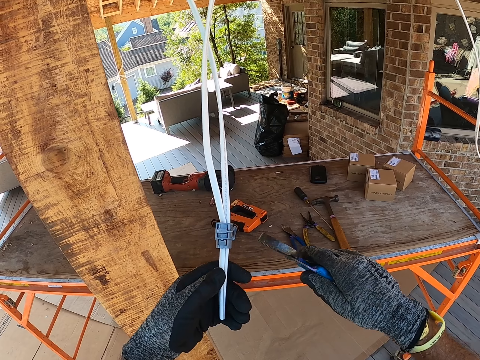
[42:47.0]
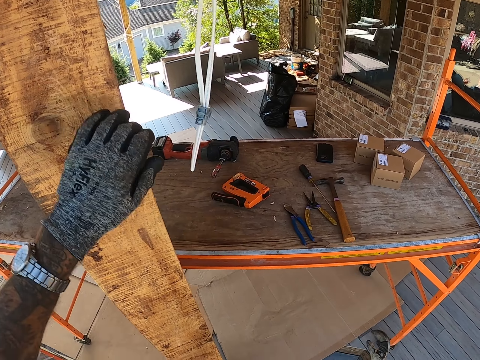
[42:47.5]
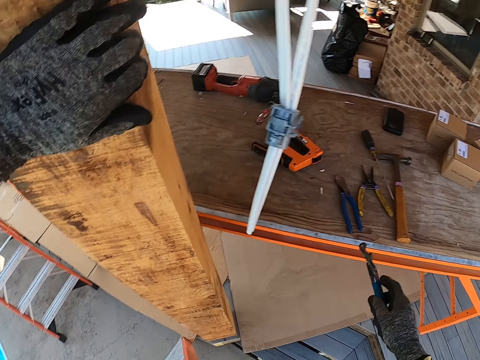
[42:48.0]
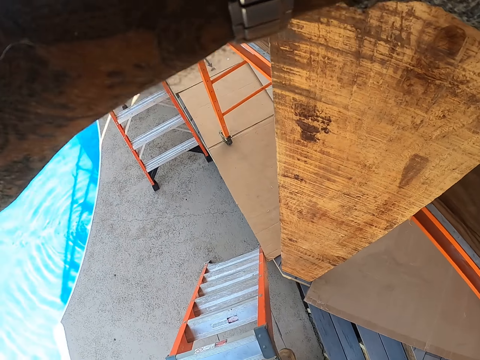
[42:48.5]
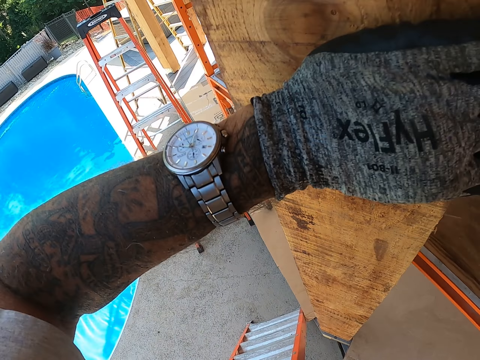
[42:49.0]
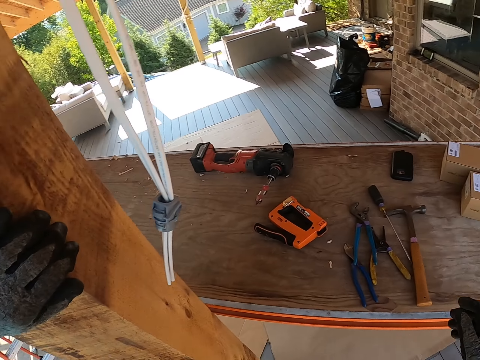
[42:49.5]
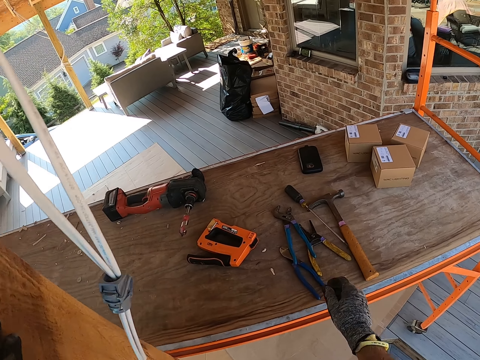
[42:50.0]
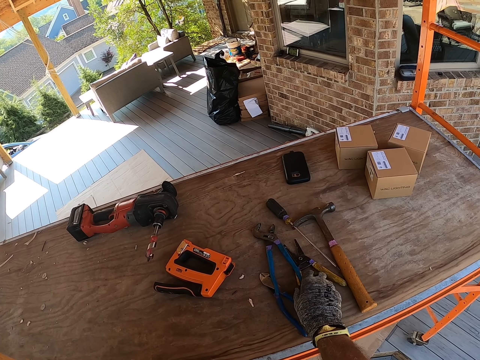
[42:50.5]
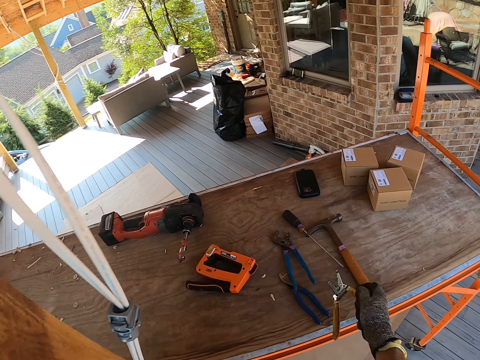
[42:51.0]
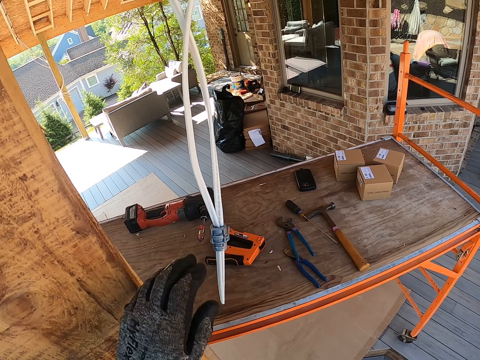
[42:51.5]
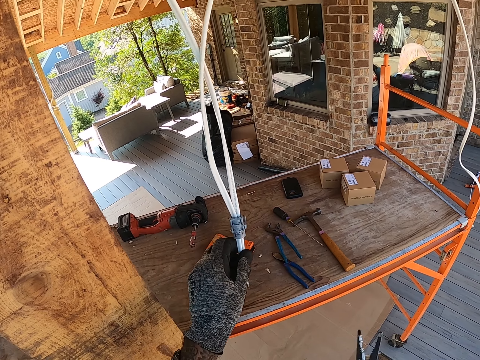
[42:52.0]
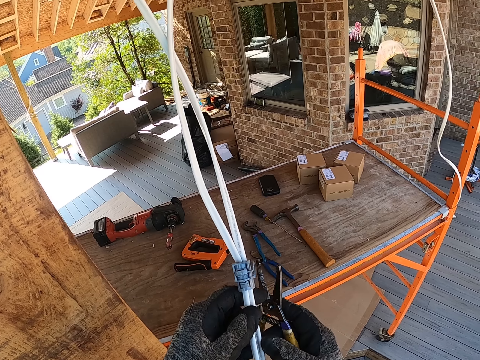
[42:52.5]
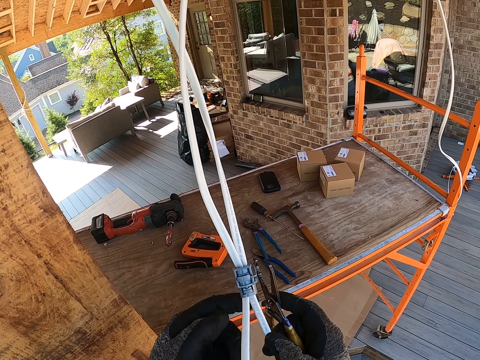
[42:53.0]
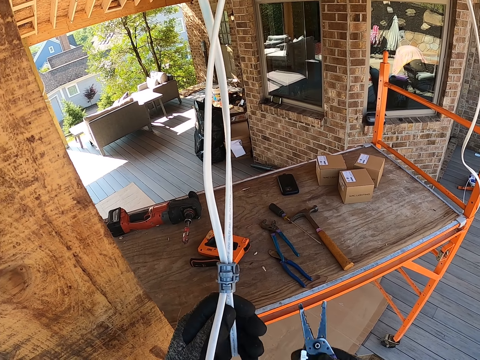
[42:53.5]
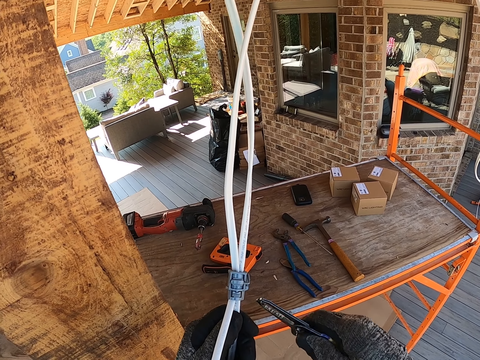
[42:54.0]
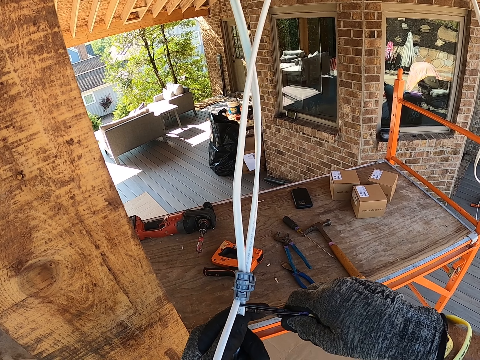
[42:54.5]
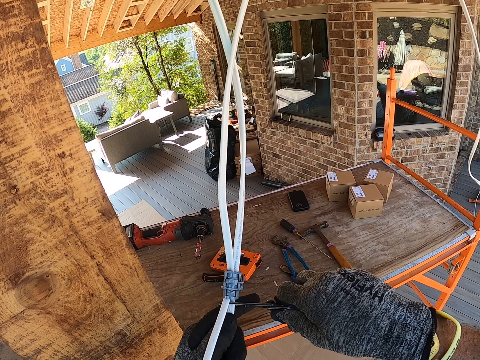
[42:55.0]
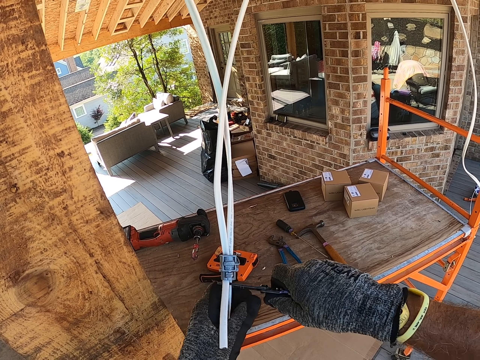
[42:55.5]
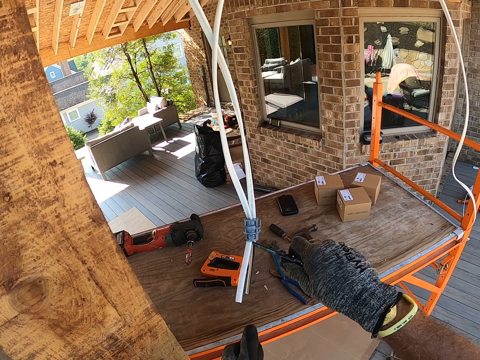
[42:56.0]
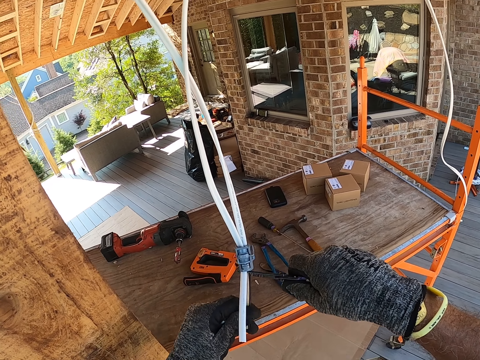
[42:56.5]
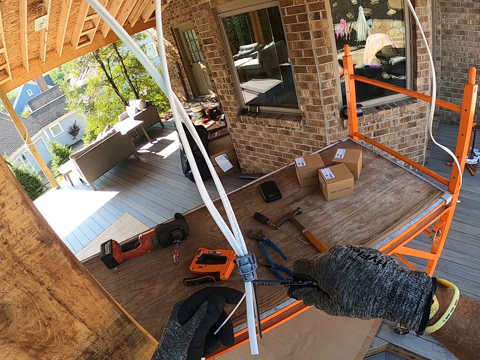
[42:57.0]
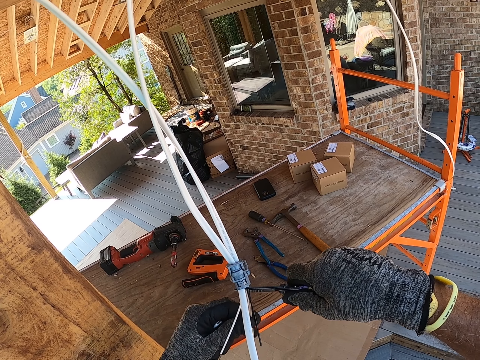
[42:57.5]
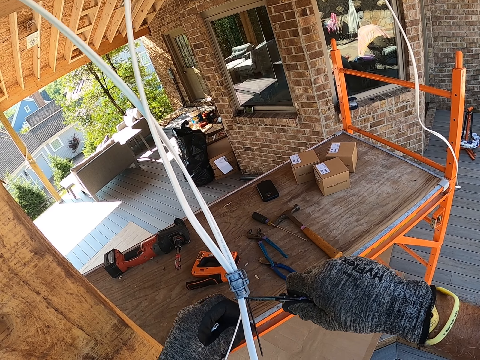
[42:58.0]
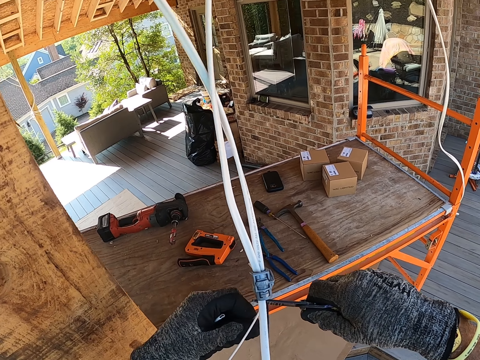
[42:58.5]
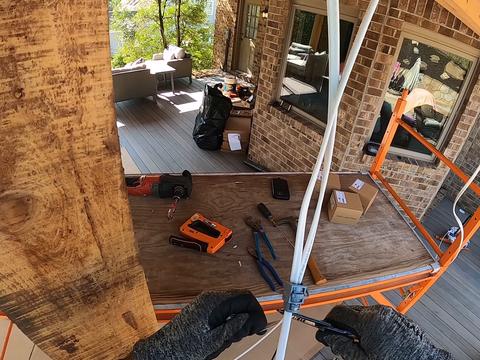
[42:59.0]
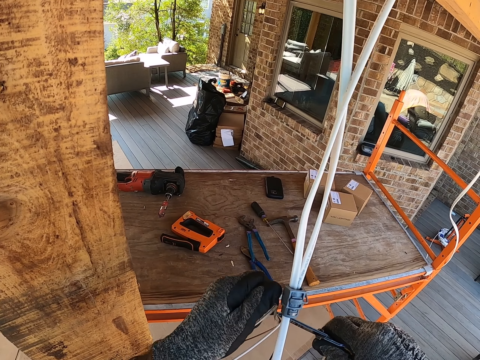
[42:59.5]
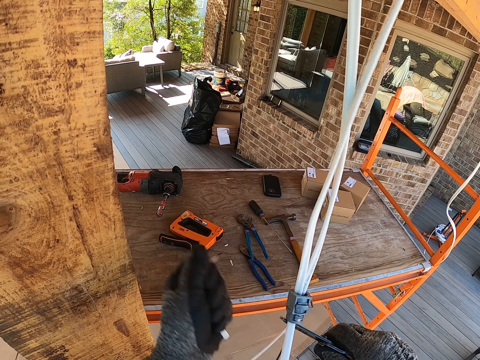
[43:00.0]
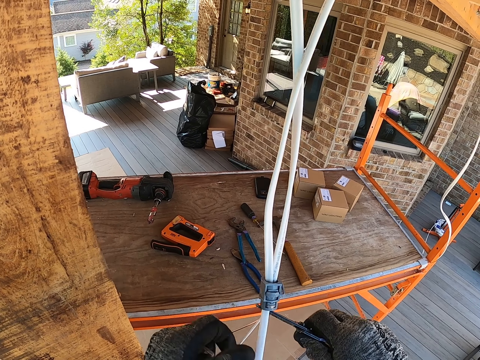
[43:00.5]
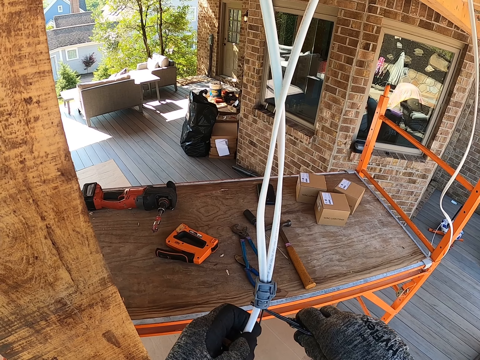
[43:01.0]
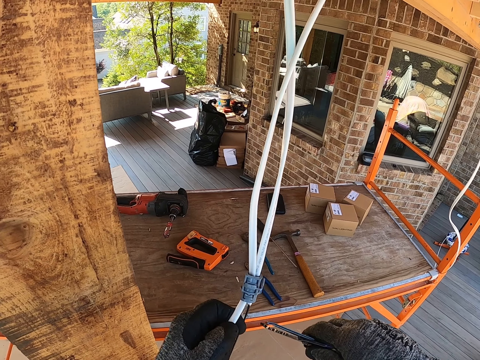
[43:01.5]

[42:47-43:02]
The camera wearer picks up pliers on the table. They pick up smaller pliers. They cut the cable wires with the pliers. They pull out a wire cover.

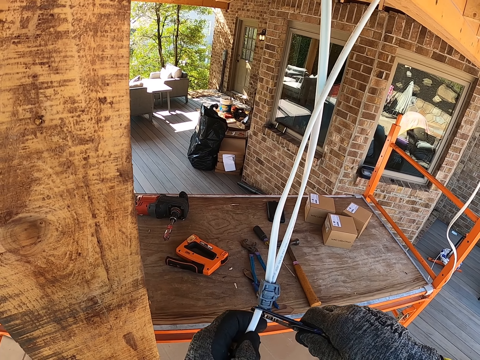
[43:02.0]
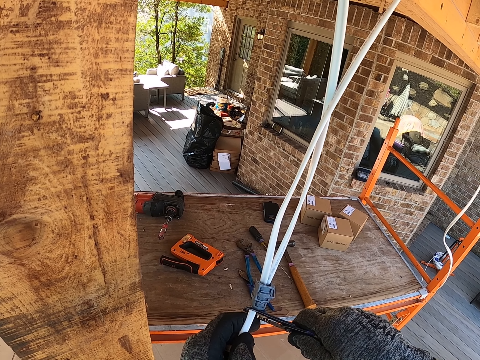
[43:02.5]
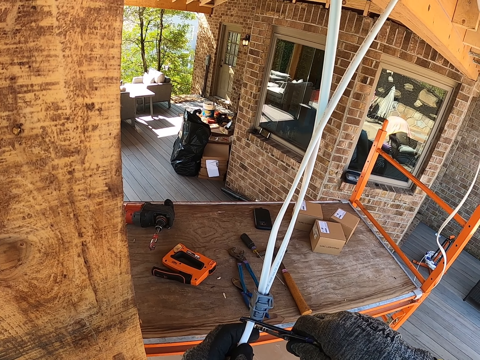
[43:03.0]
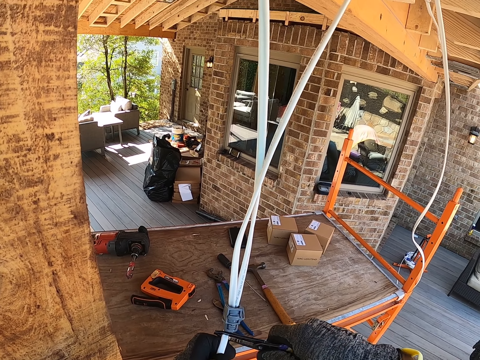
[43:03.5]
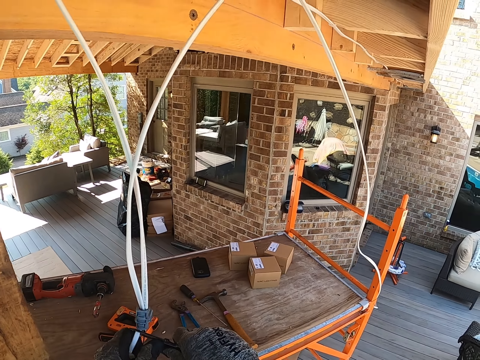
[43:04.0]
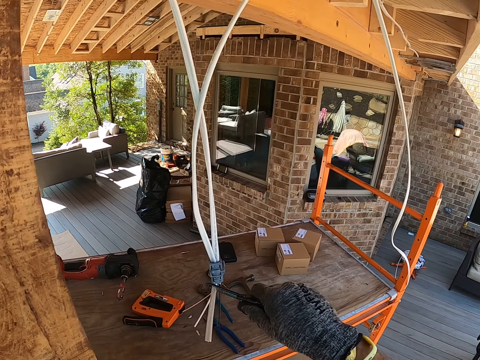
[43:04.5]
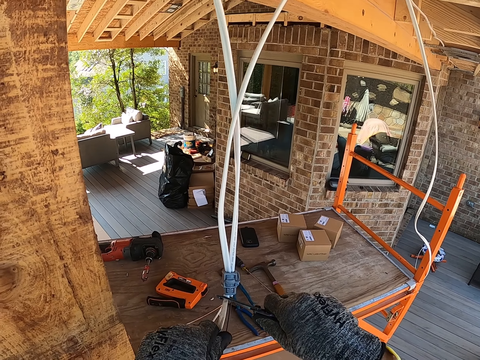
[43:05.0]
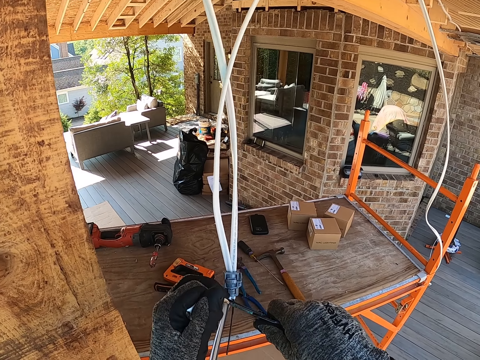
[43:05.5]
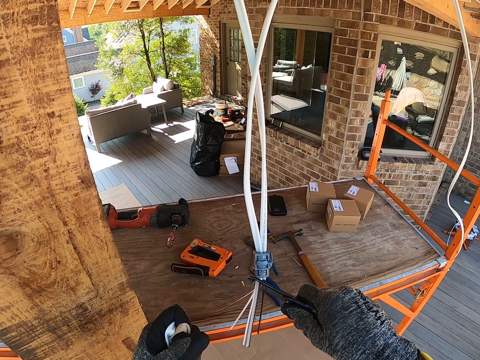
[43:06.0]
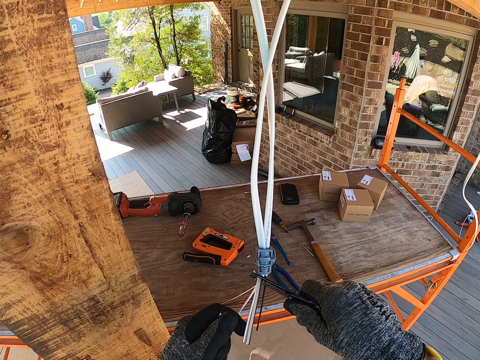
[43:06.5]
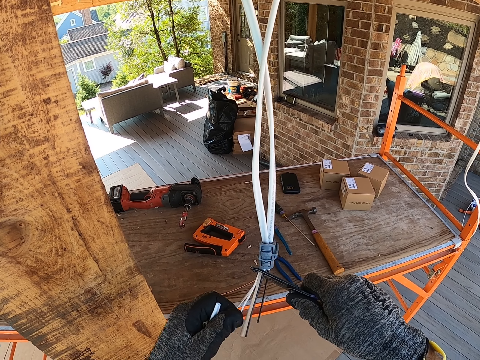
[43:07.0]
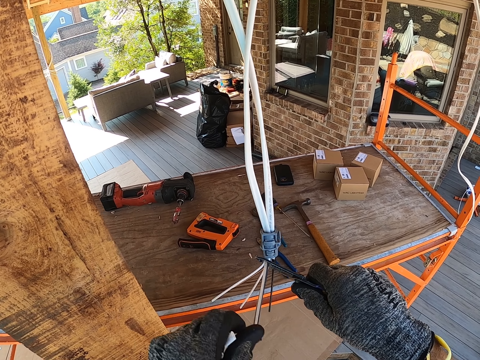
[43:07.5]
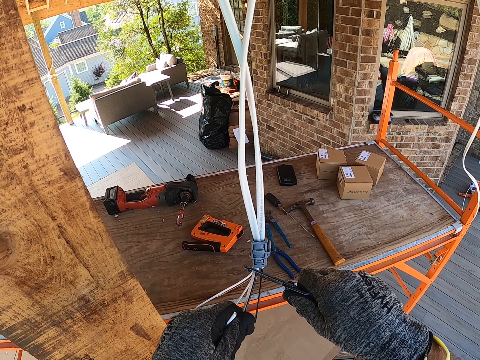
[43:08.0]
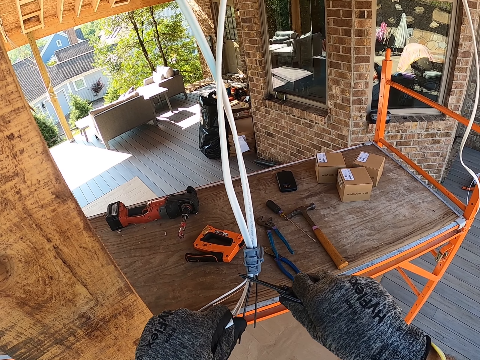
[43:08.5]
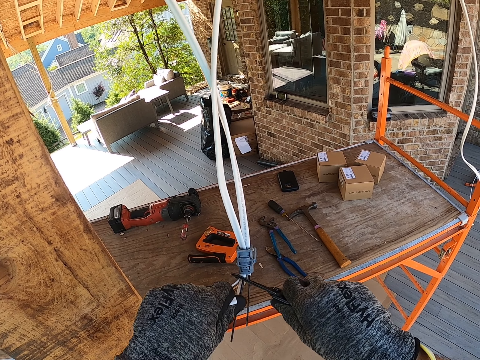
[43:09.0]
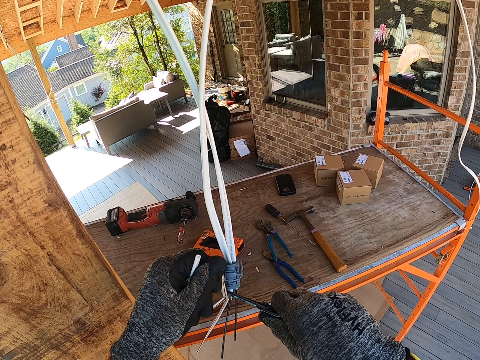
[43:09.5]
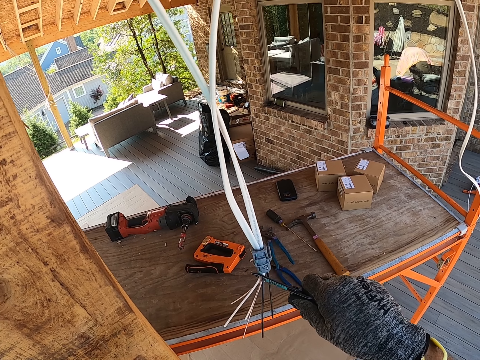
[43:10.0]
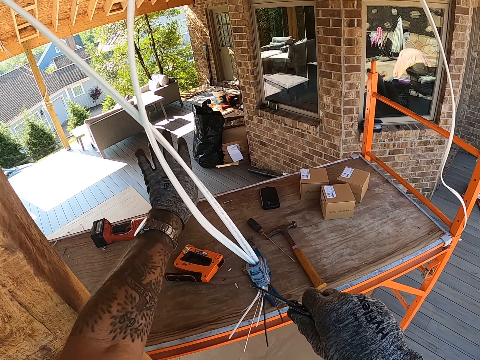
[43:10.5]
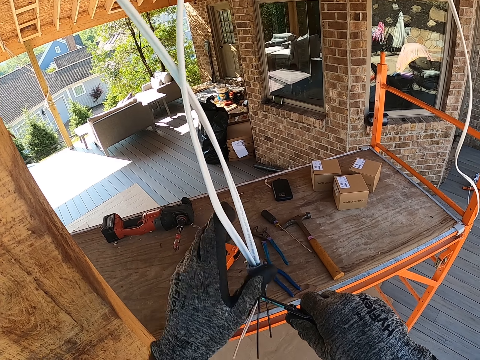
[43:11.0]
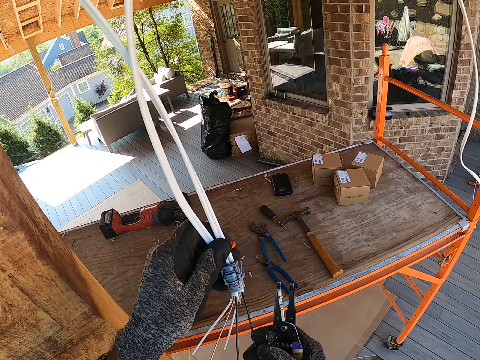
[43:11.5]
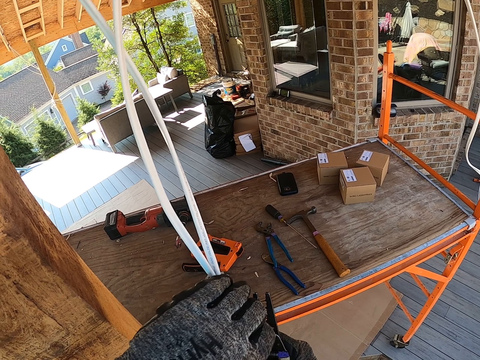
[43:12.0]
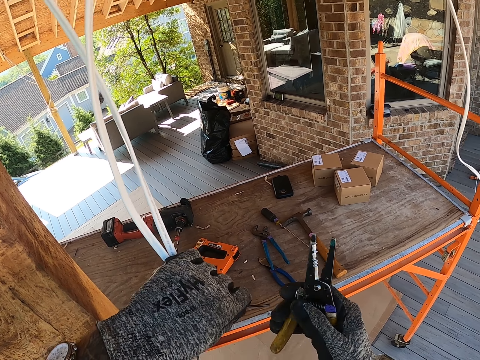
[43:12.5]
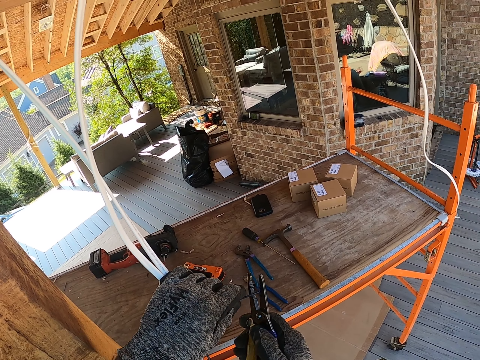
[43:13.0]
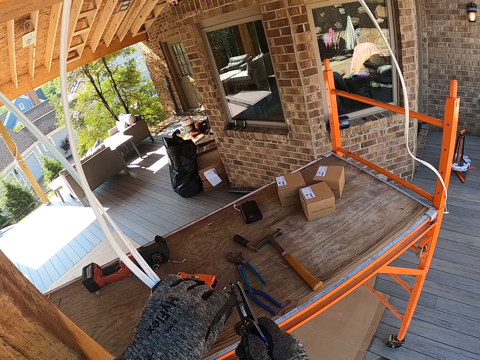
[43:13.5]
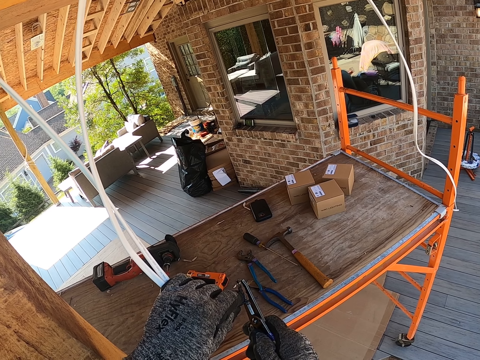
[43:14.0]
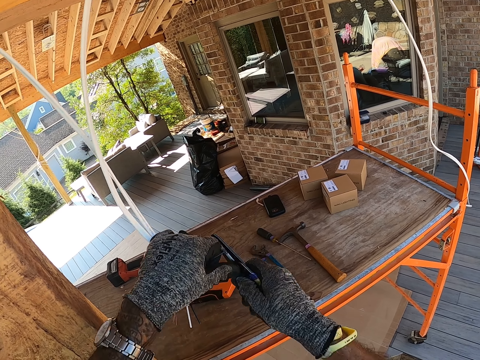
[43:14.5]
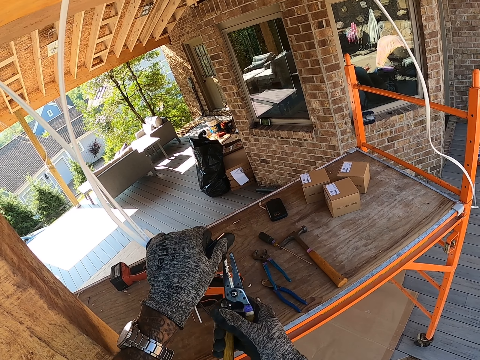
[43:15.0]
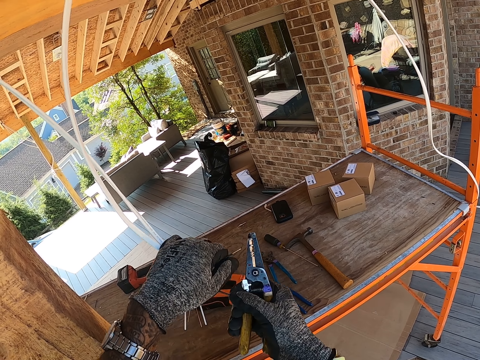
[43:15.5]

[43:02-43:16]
The camera wearer throws the wire covers on the table. They cut the cable wire.
